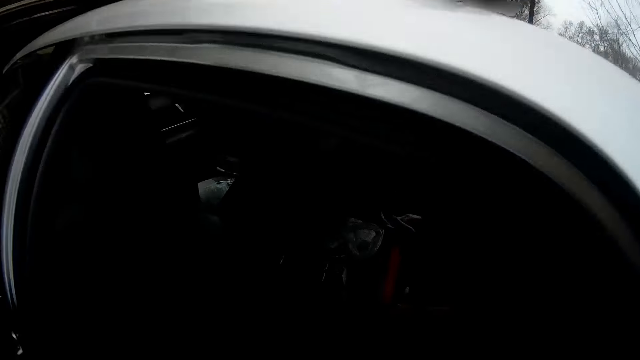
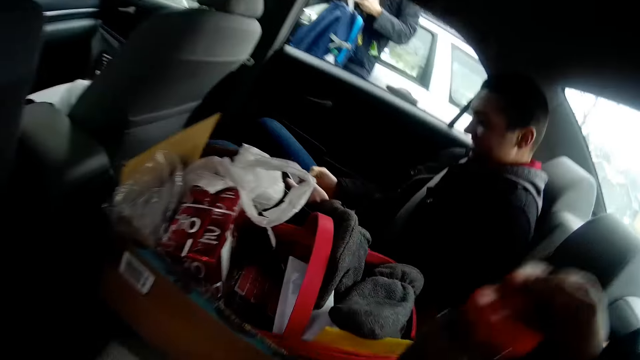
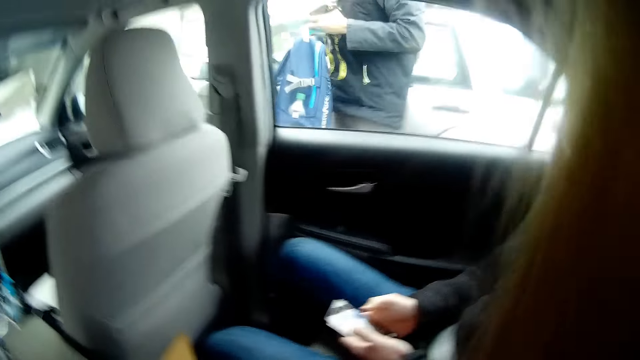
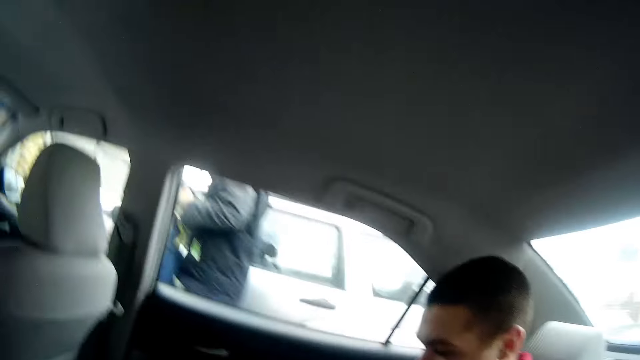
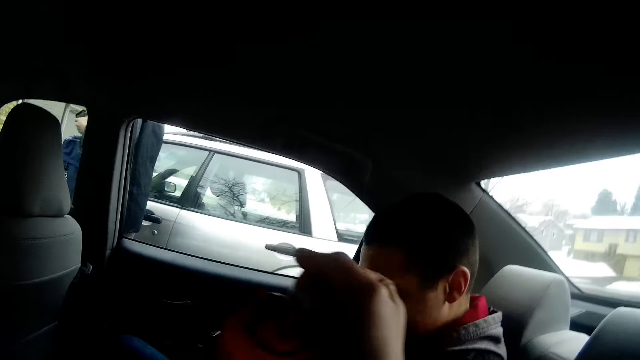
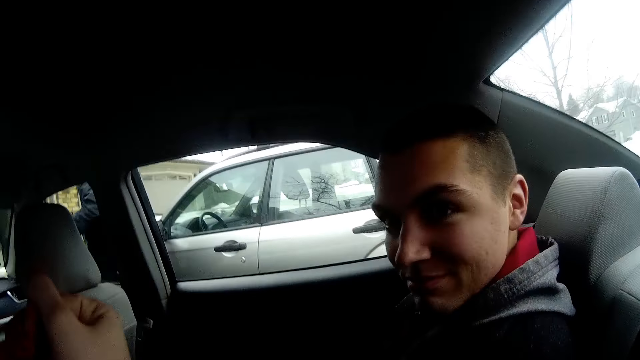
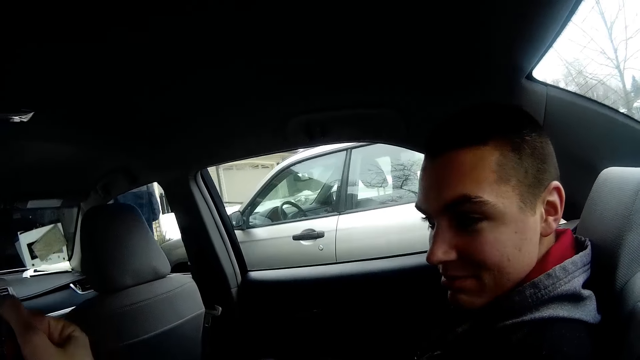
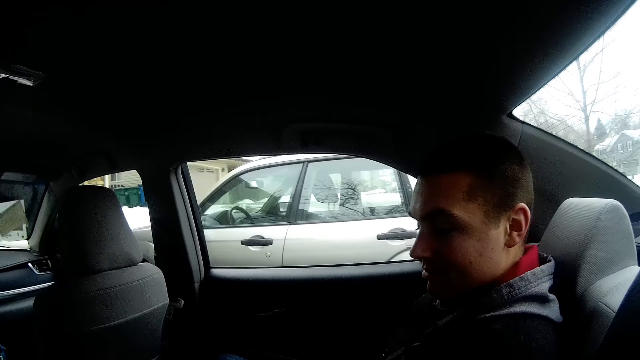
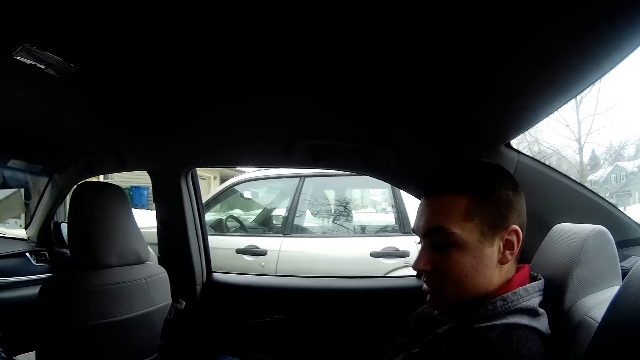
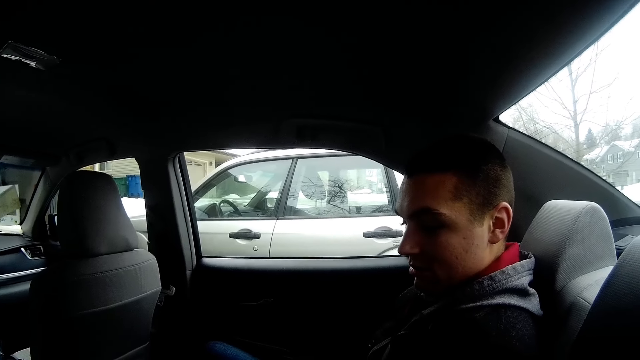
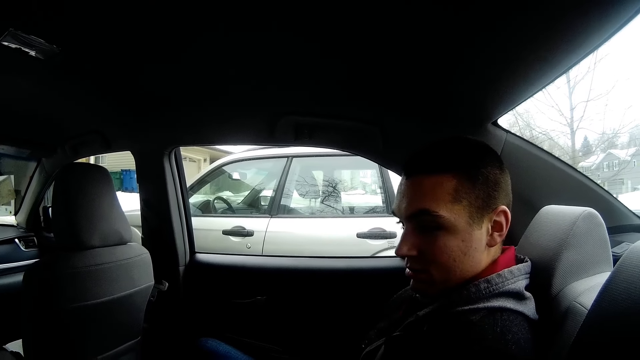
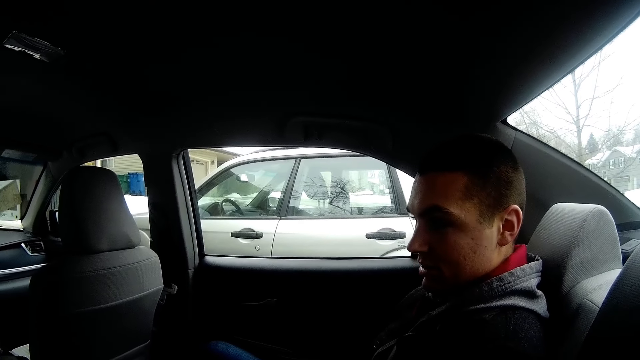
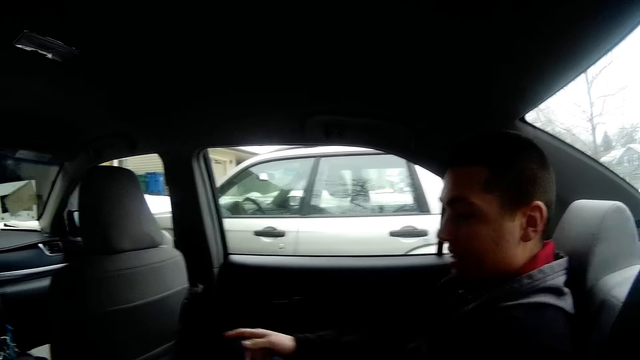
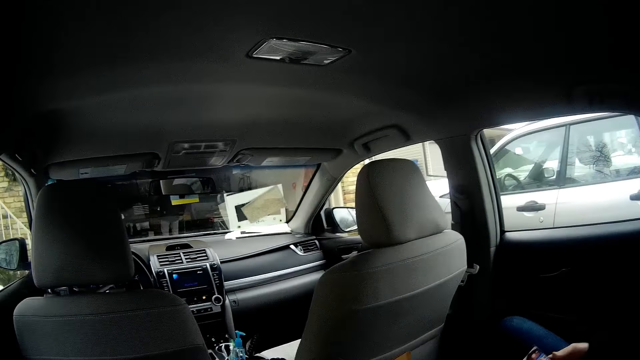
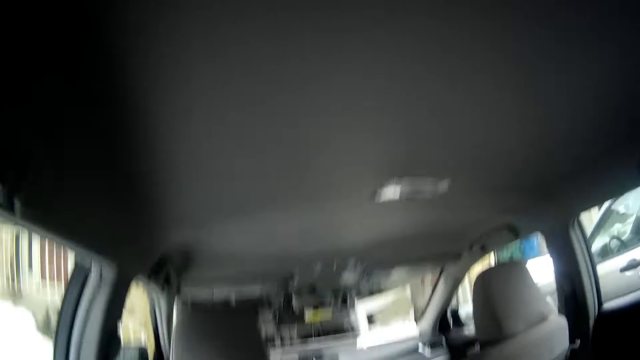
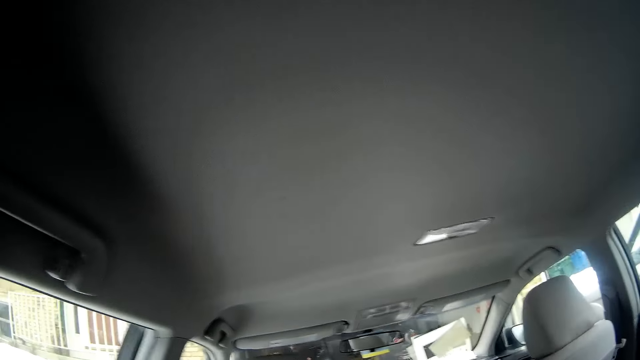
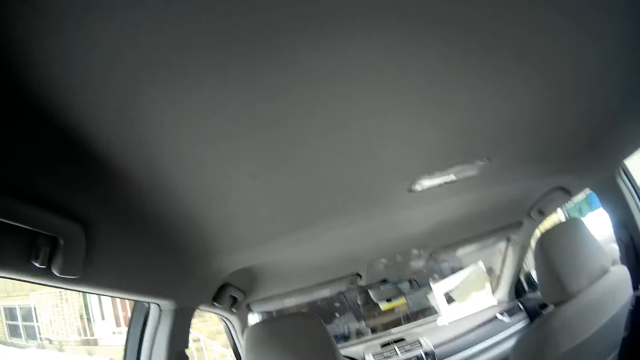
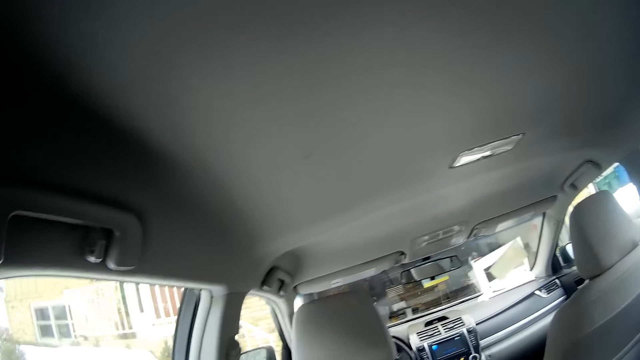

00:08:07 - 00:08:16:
The camera wearer enters the car. A man walks away. A person sits in the back seat of the car. The camera wearer interacts with another man in the car.

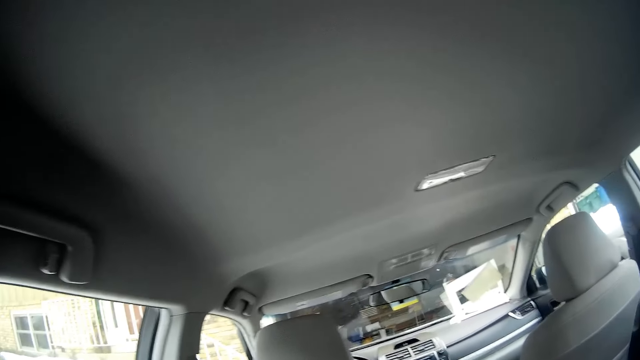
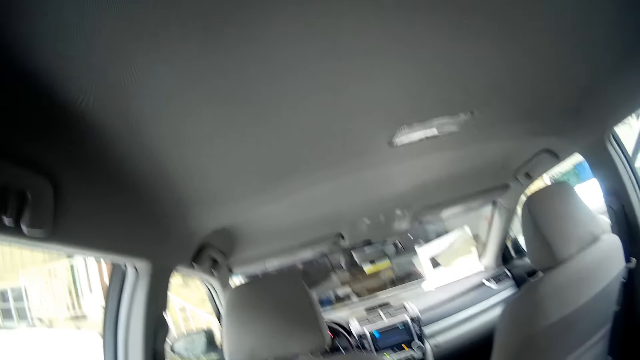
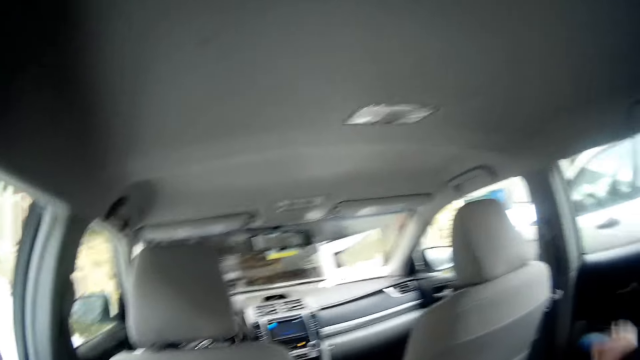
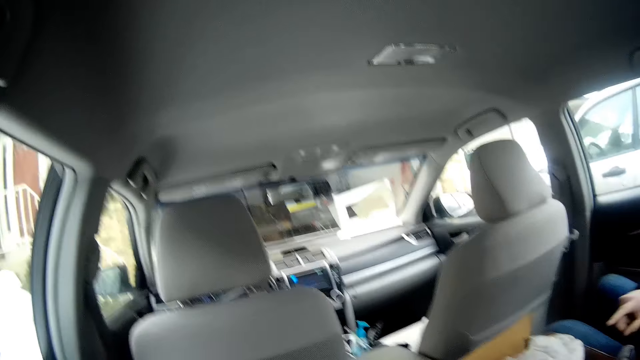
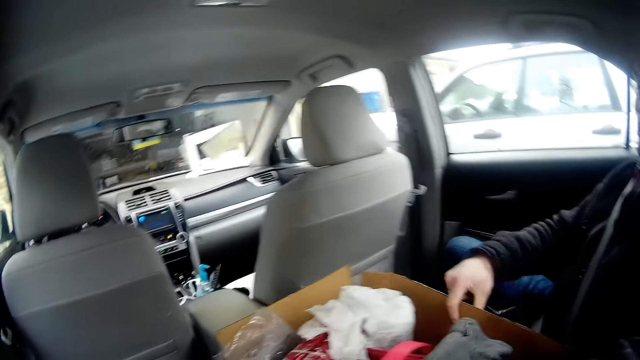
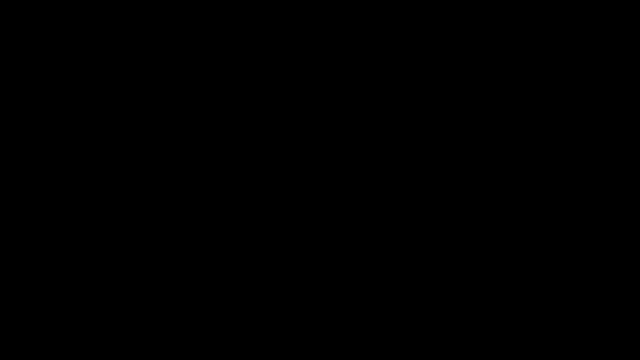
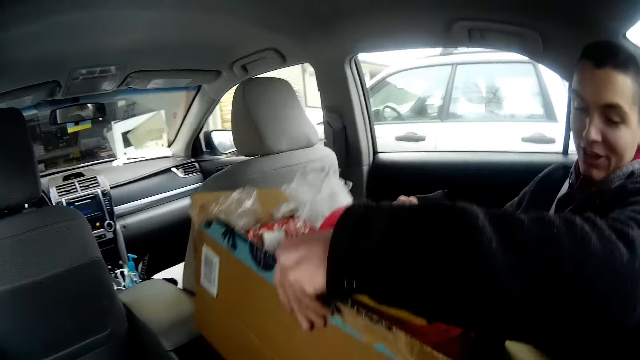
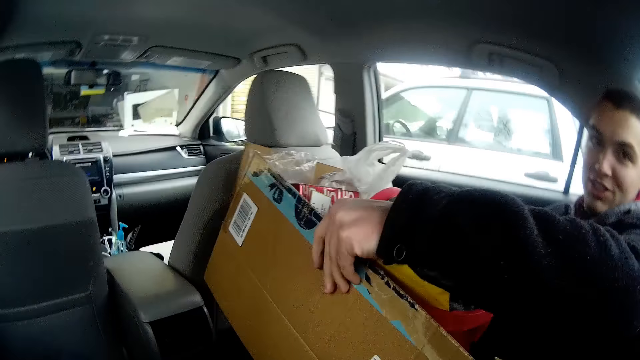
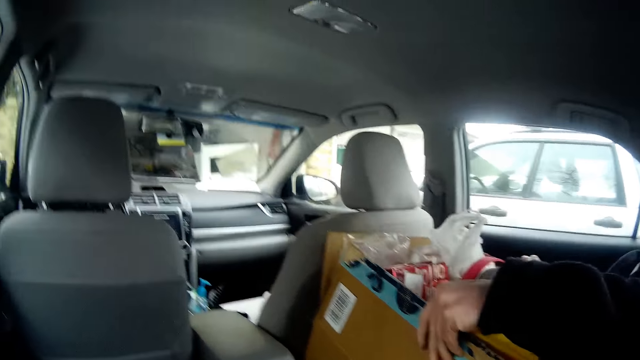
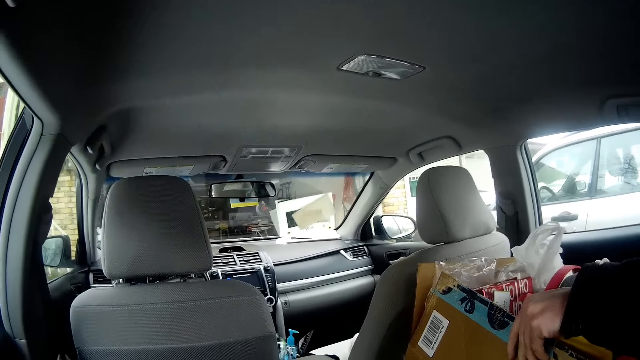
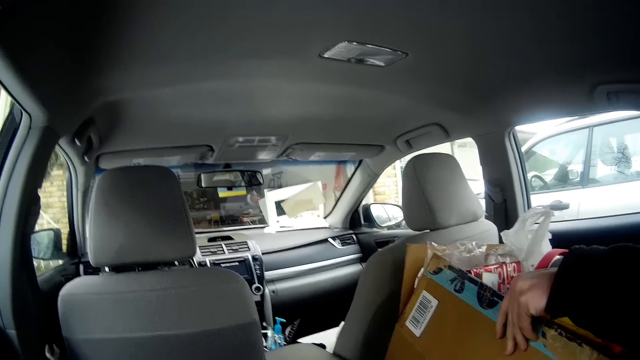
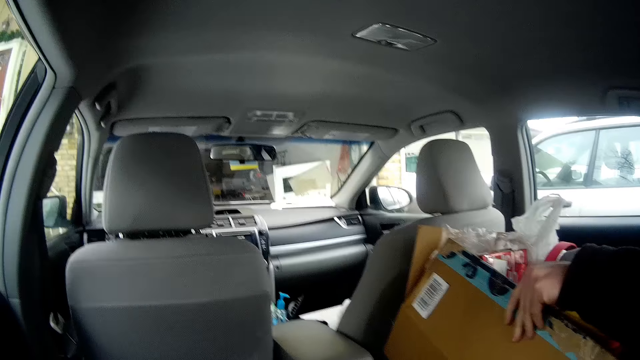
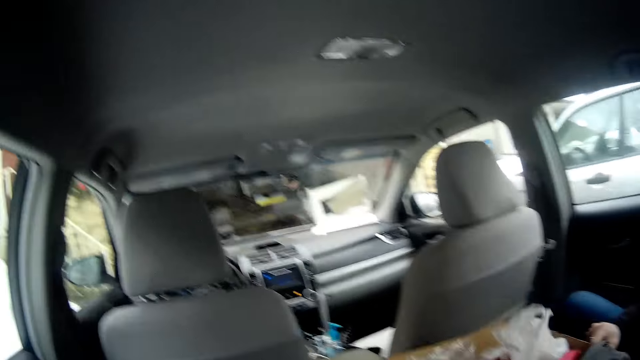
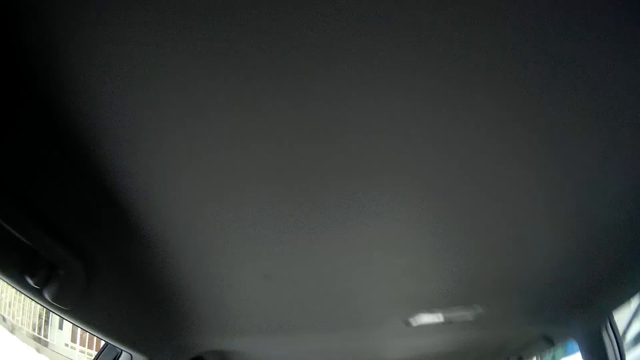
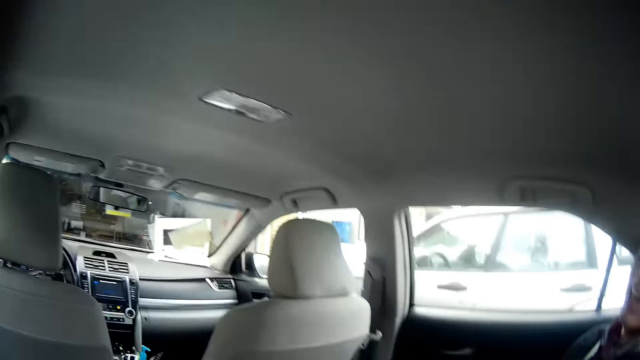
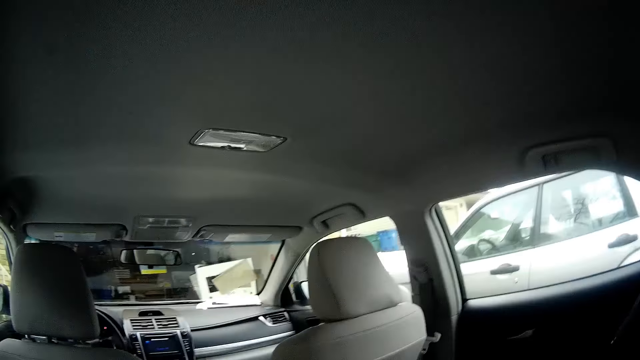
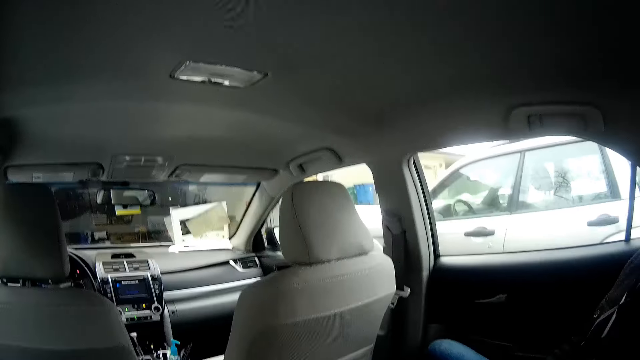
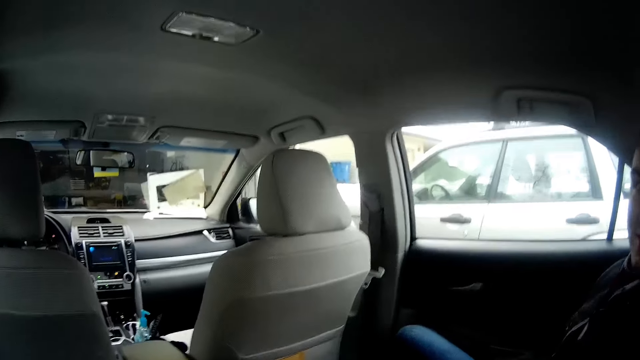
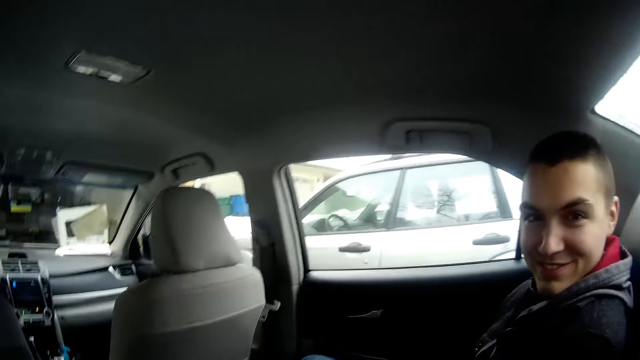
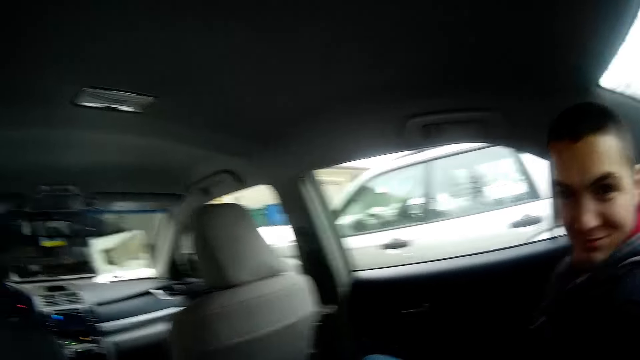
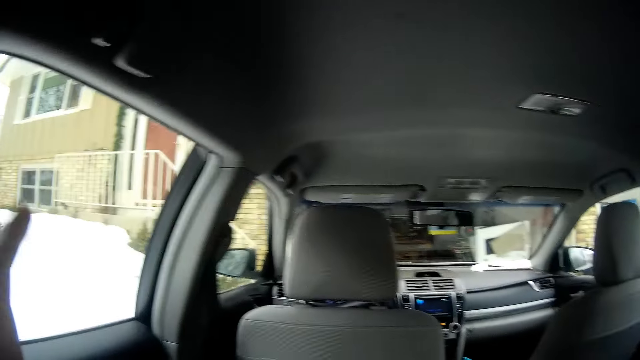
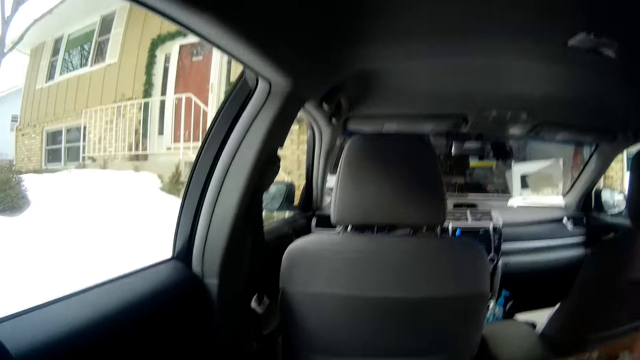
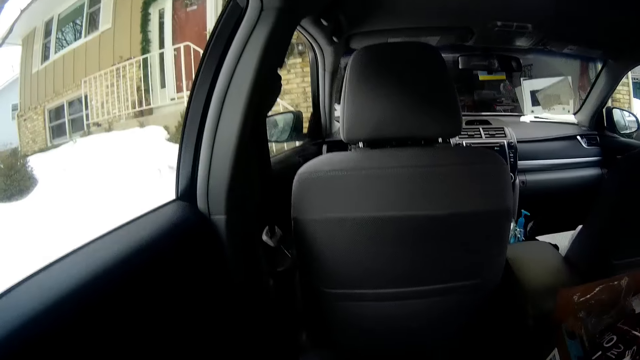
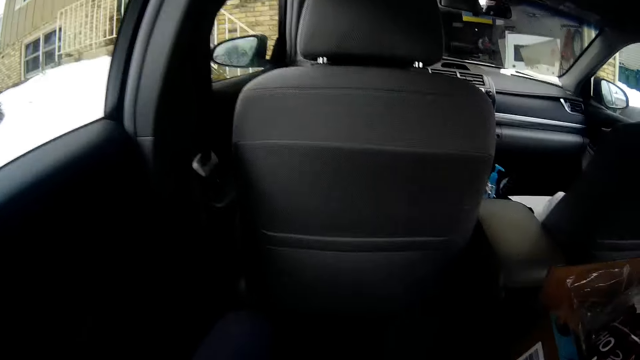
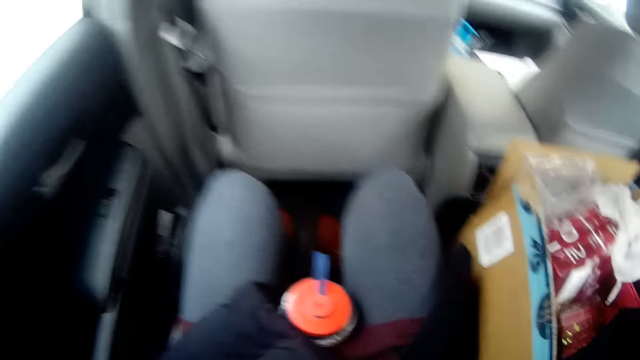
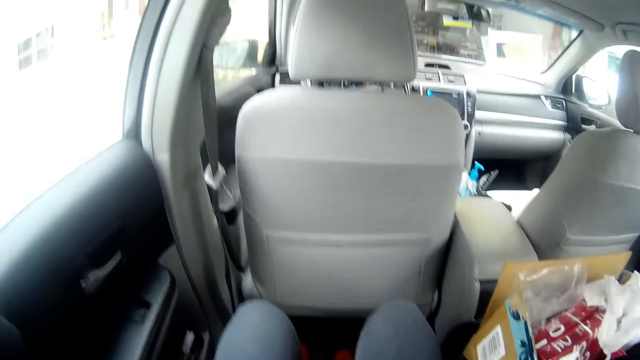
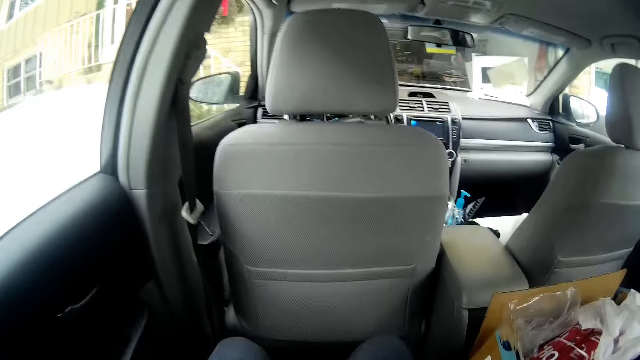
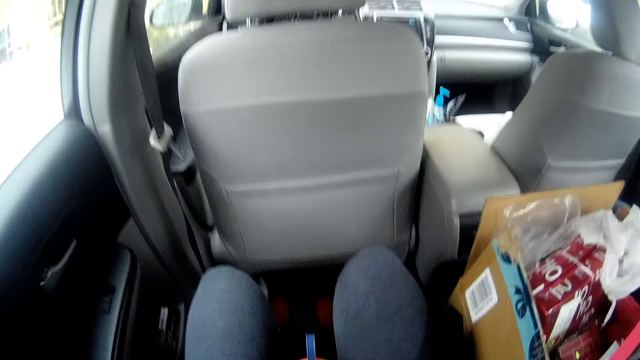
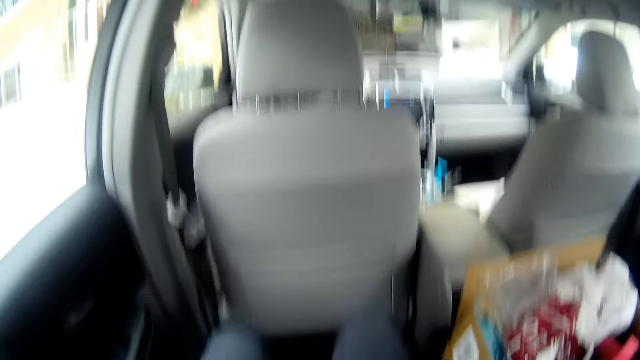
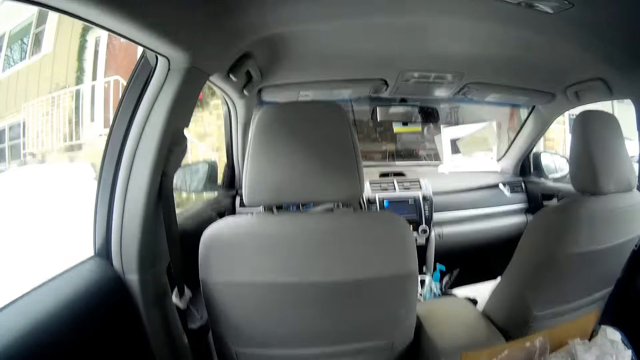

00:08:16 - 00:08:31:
The man lifts a box on the car seat with both hands. He holds the box and drops the box on the car seat. The camera wearer interacts with the man in the car. They look at the house from the car.
